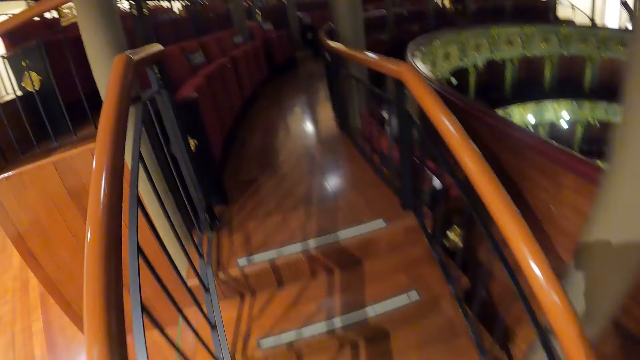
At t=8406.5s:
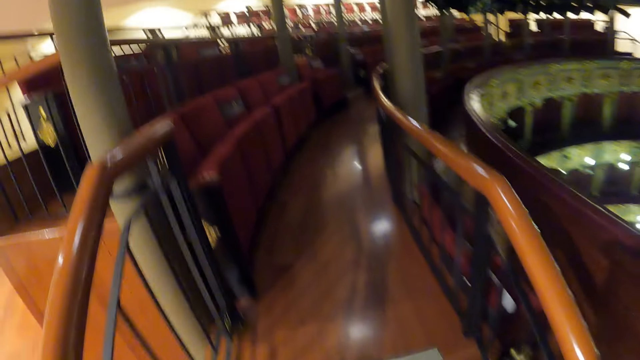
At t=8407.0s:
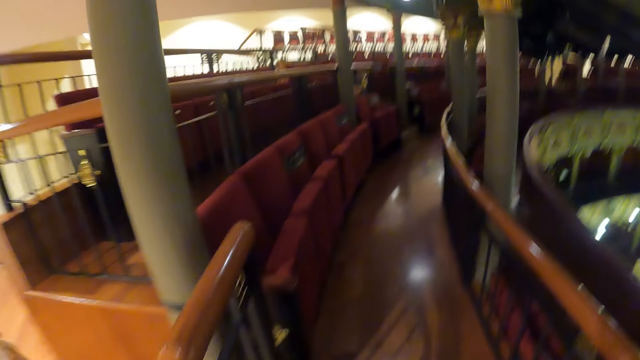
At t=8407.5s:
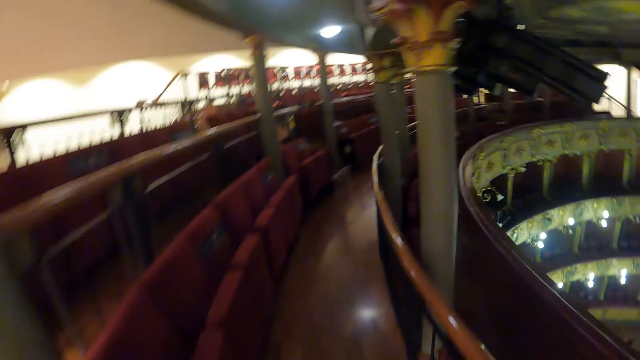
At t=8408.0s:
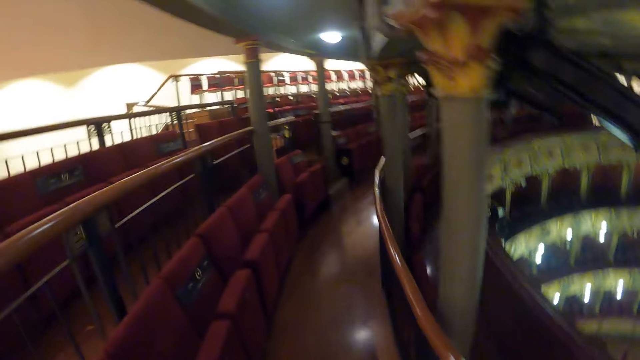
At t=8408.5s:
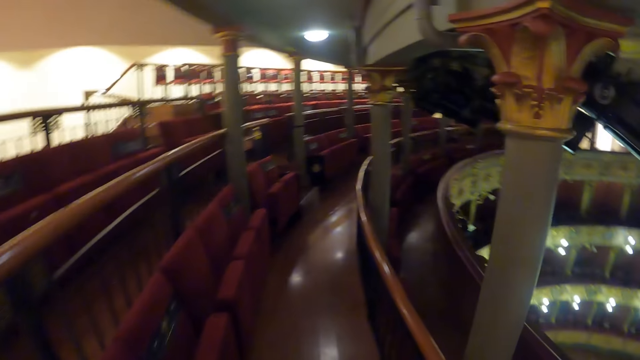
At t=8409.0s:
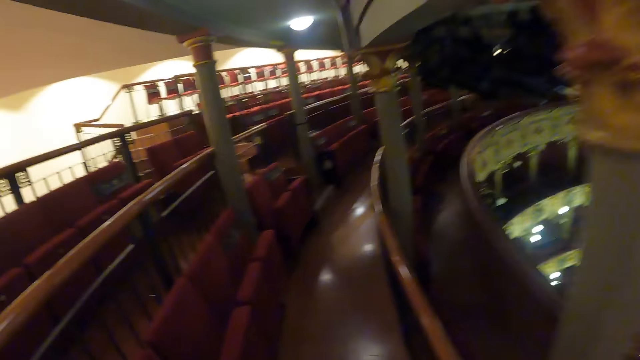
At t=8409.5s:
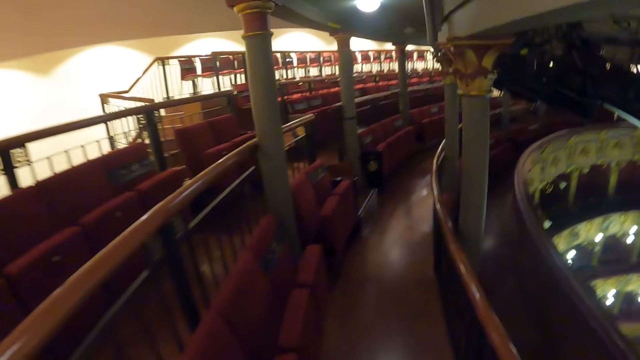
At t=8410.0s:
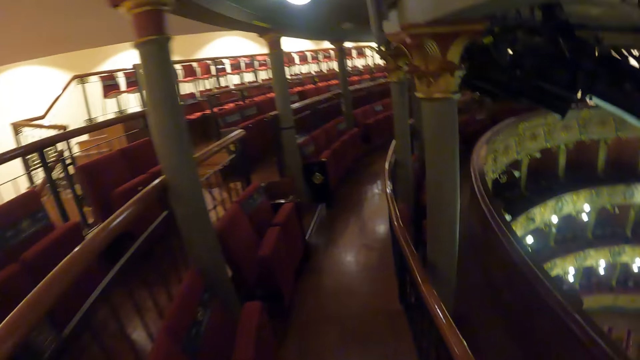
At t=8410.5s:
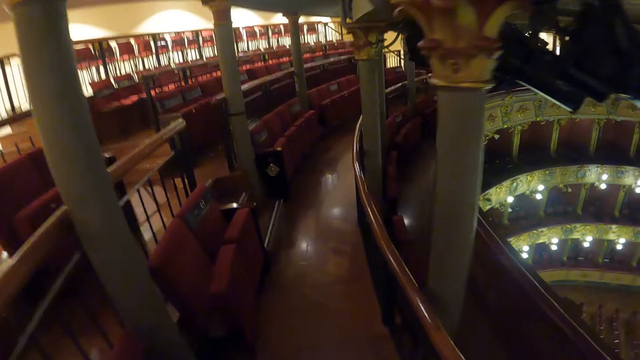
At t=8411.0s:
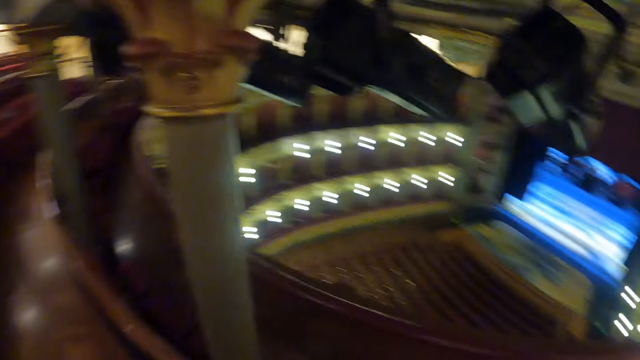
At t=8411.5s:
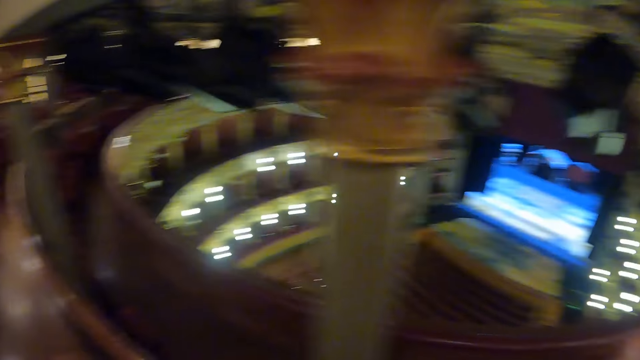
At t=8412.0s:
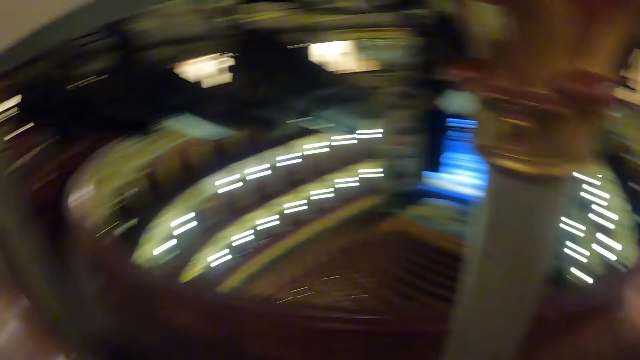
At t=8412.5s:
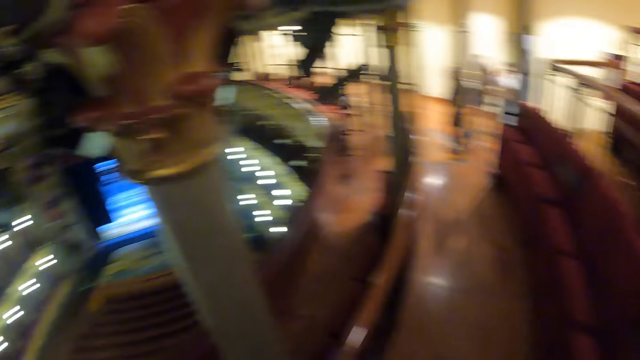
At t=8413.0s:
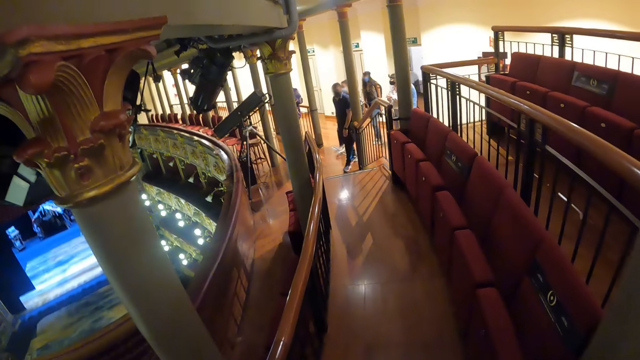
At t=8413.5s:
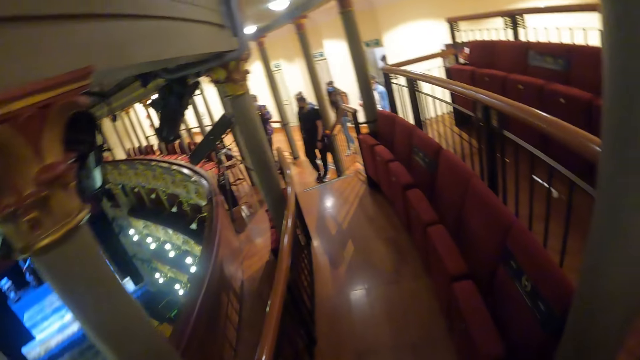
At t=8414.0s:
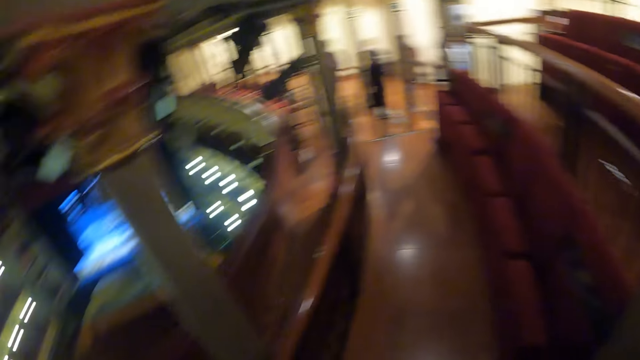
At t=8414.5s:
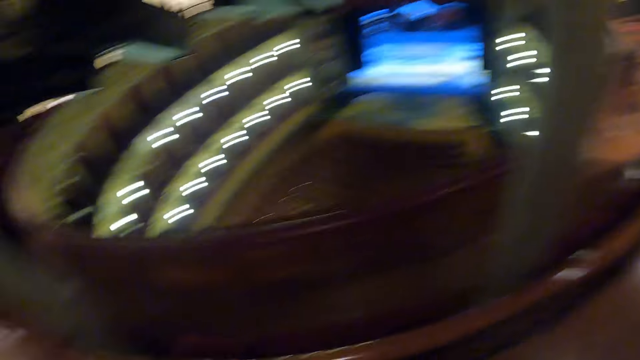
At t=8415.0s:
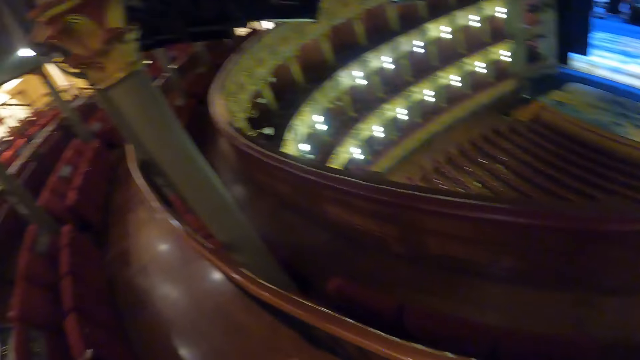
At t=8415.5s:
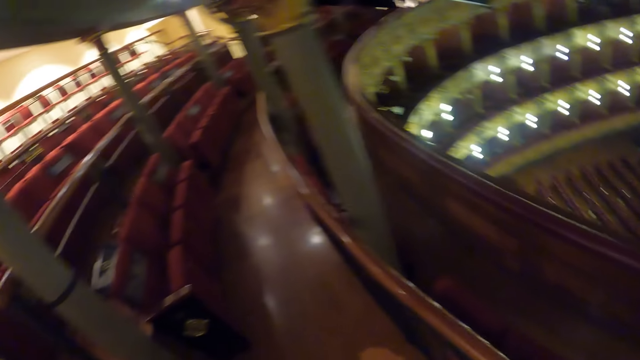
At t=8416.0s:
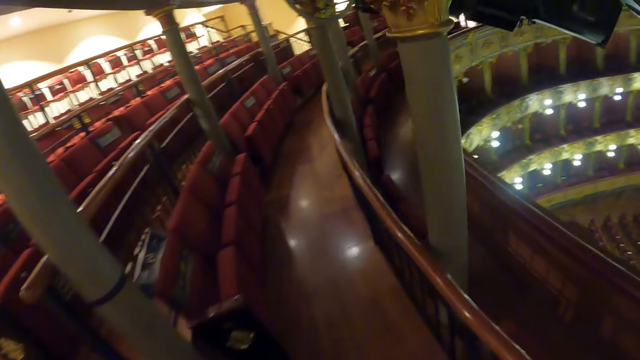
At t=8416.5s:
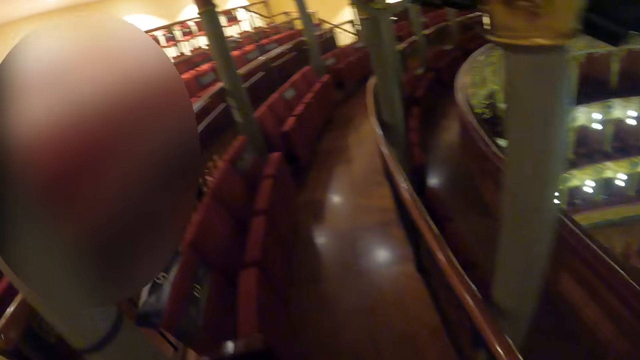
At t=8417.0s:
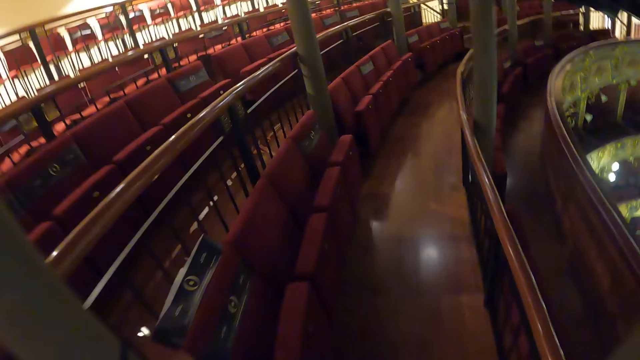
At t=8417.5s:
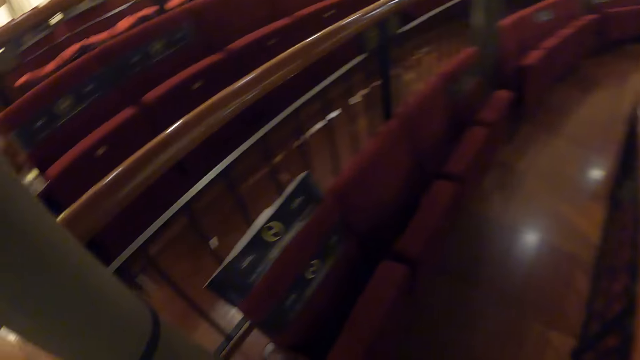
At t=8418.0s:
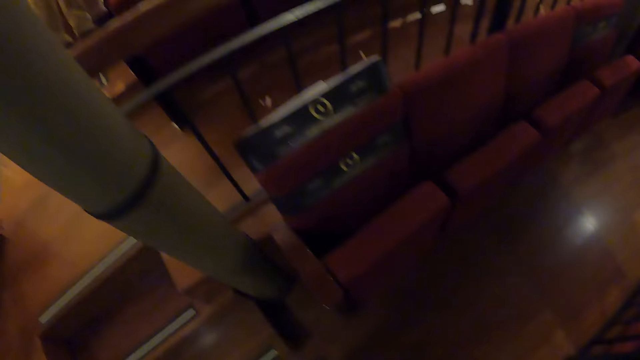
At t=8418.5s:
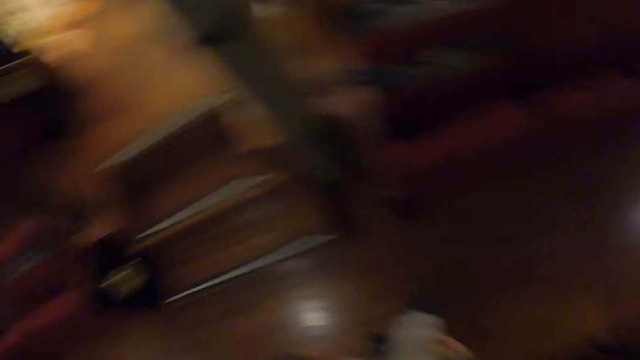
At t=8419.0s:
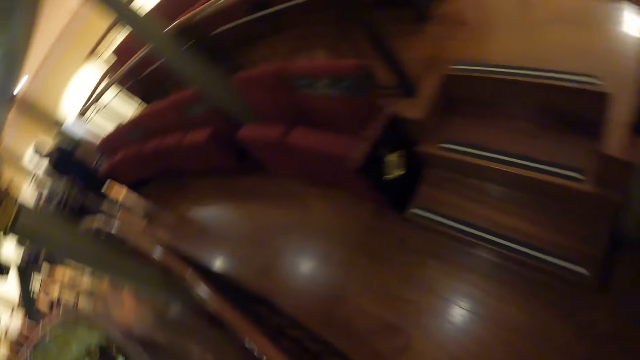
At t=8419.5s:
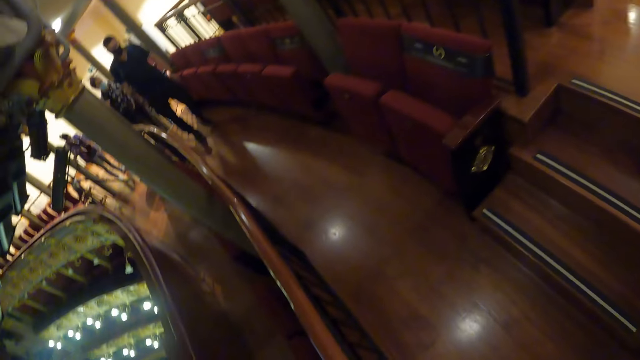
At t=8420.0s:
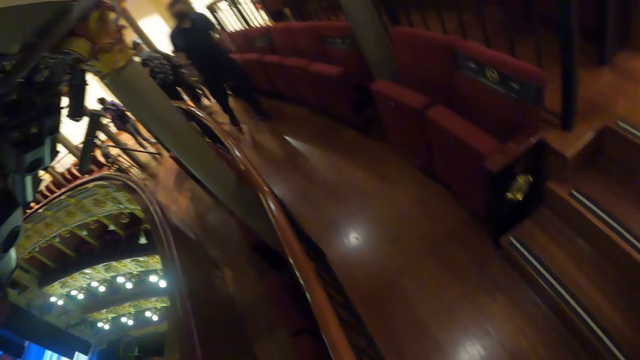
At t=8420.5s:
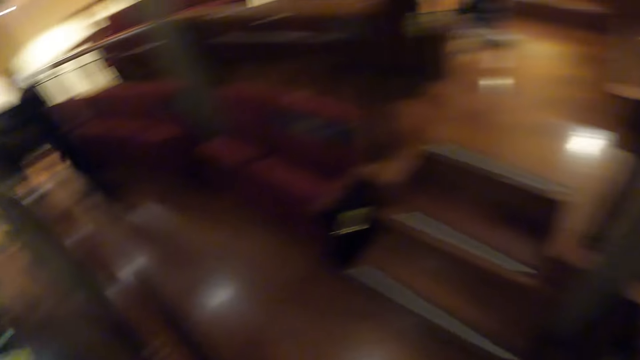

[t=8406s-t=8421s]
The camera wearer walks upstairs. They walk in an amphitheater. They look around the amphitheater. They walk in the amphitheater. They look around the amphitheater. They turn back in the amphitheater.

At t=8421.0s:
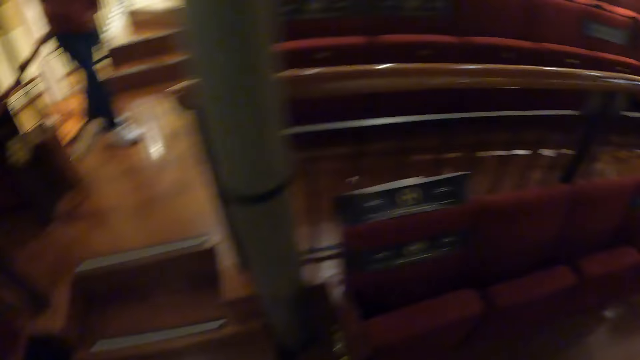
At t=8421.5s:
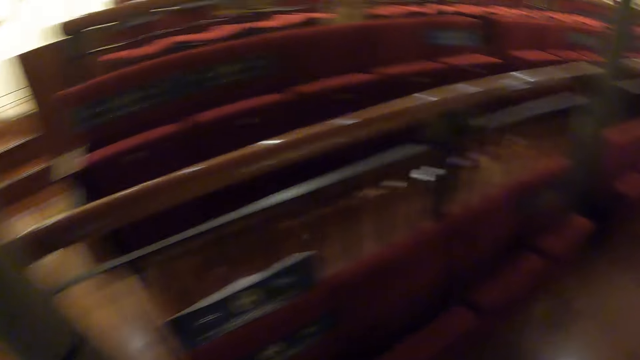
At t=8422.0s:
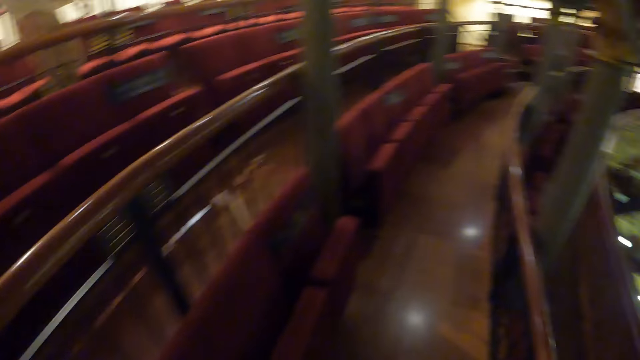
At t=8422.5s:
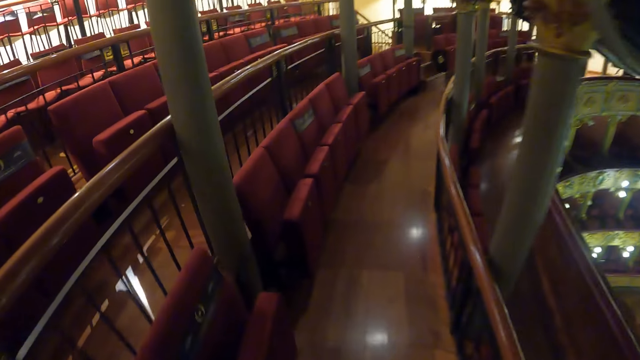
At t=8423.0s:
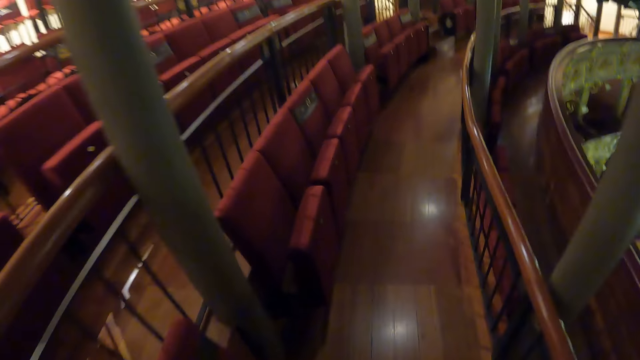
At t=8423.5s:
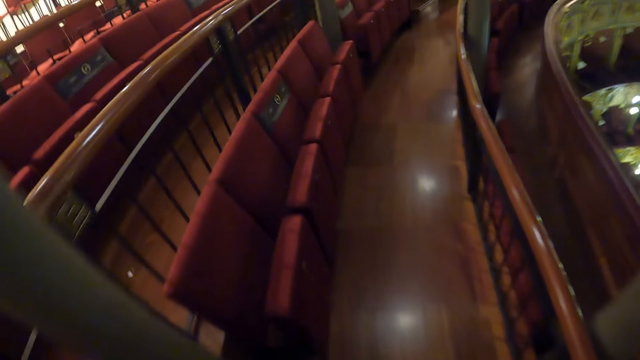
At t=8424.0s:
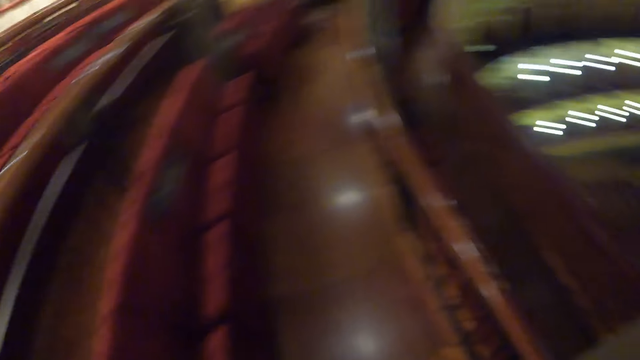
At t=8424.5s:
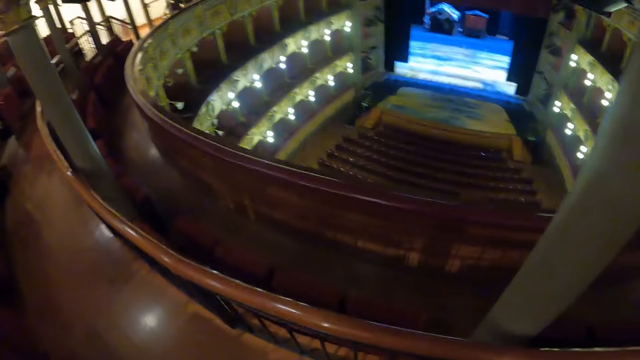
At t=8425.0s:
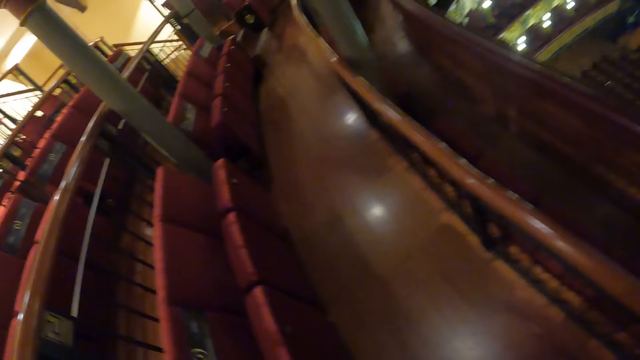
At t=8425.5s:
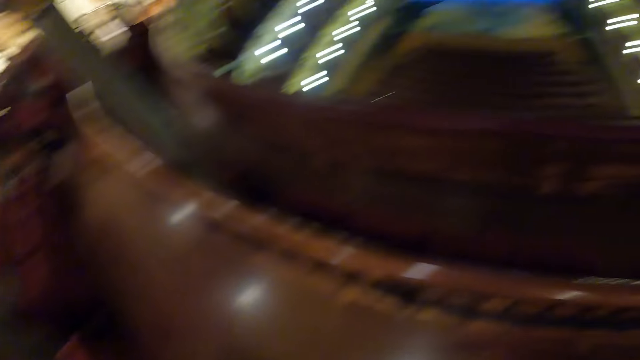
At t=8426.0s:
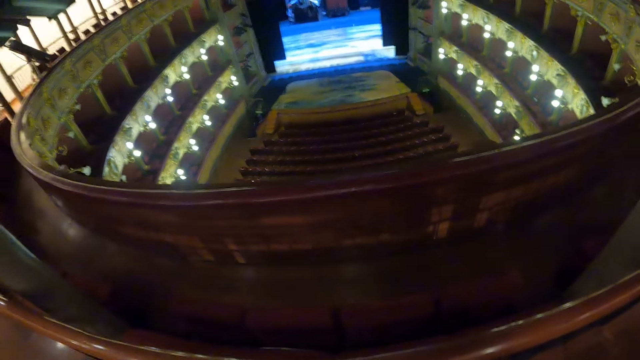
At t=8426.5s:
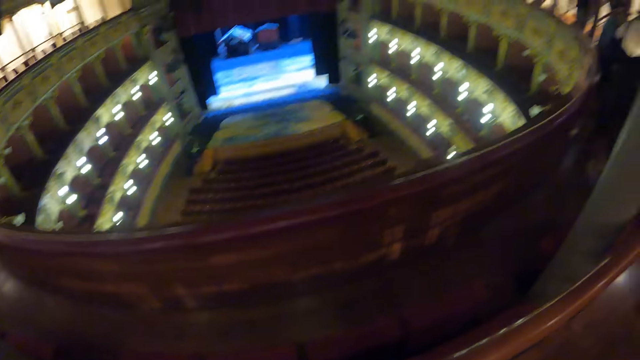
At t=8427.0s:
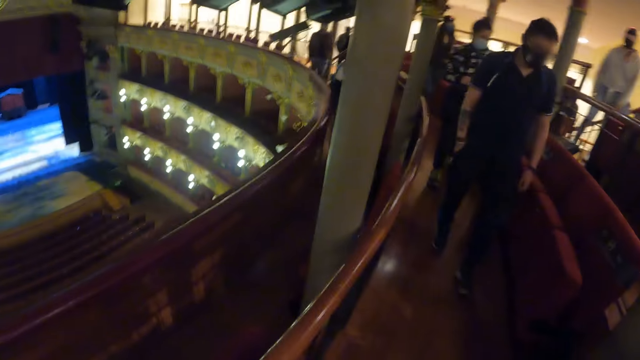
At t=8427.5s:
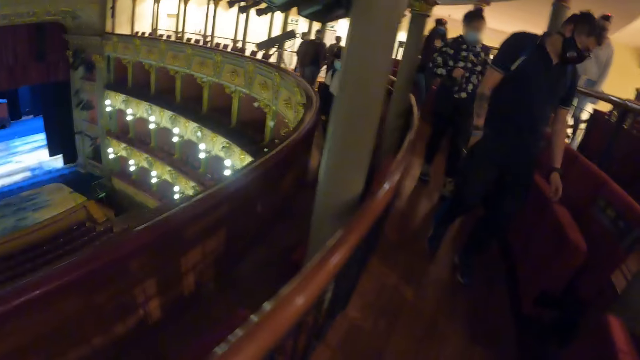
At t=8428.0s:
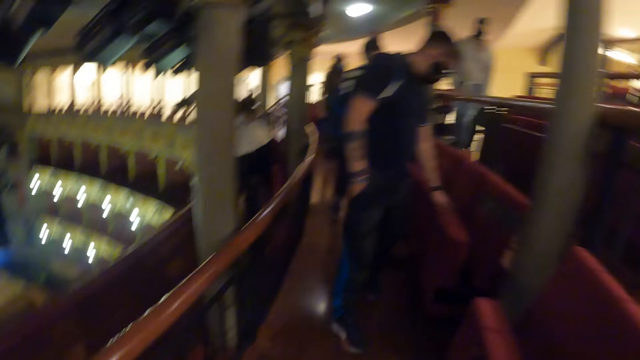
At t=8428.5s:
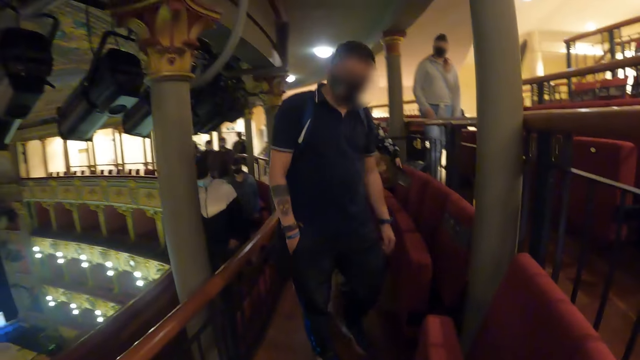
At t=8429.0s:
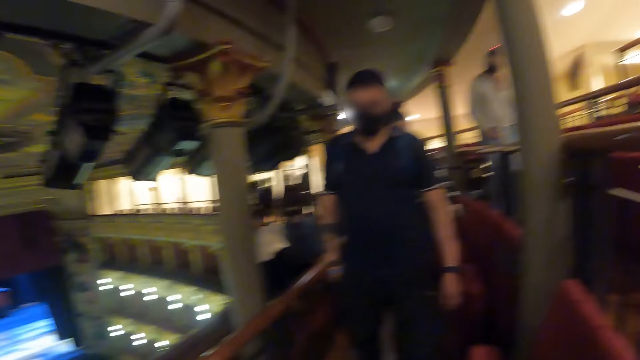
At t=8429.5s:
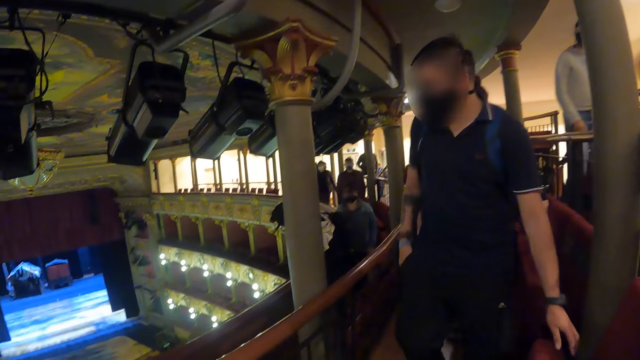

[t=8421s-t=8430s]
The camera wearer turns in an amphitheater. They walk in the amphitheater. They look around the amphitheater. A person walks in the amphitheater. The camera wearer looks back at people in the amphitheater.
